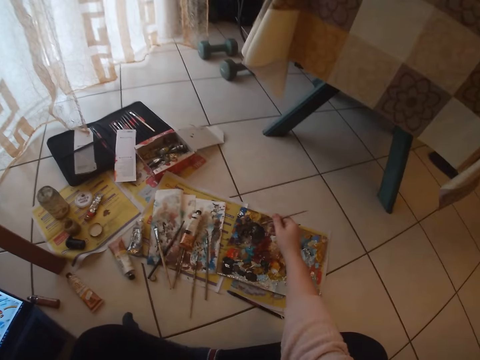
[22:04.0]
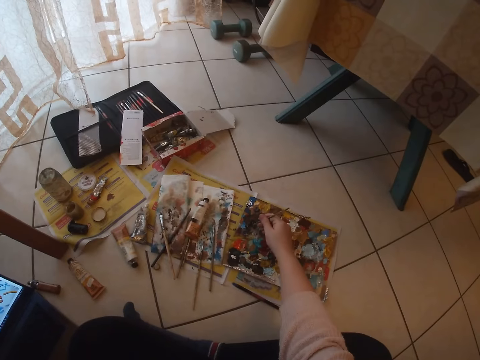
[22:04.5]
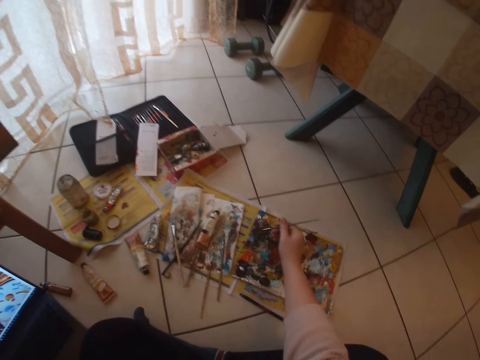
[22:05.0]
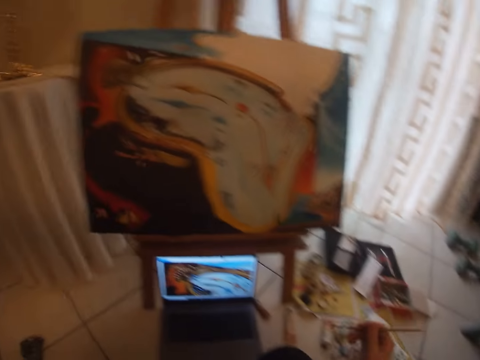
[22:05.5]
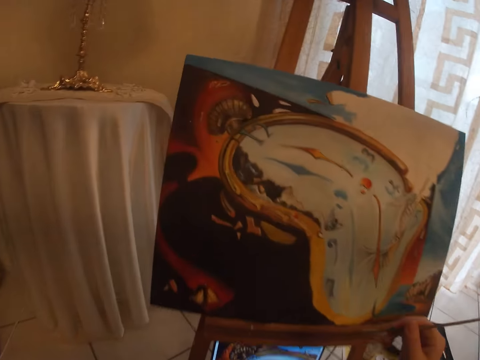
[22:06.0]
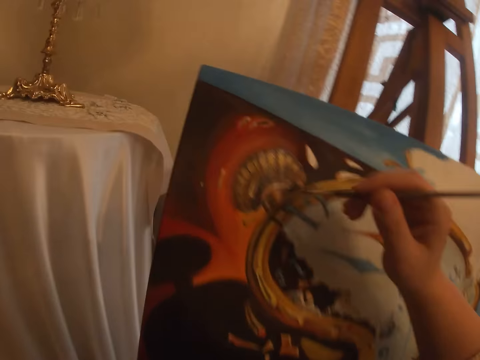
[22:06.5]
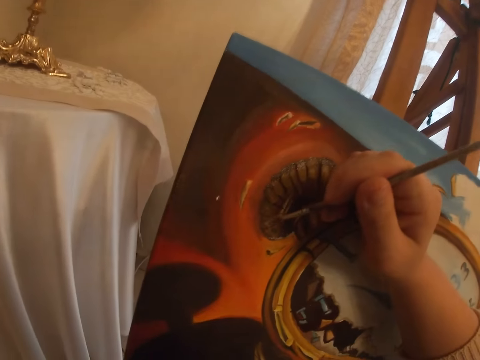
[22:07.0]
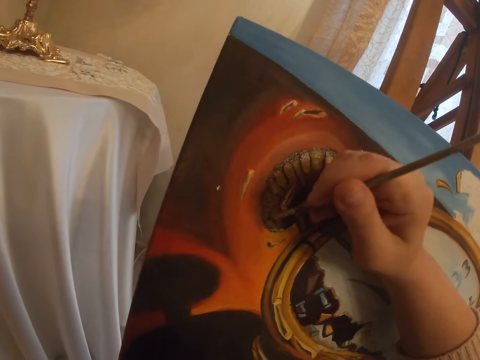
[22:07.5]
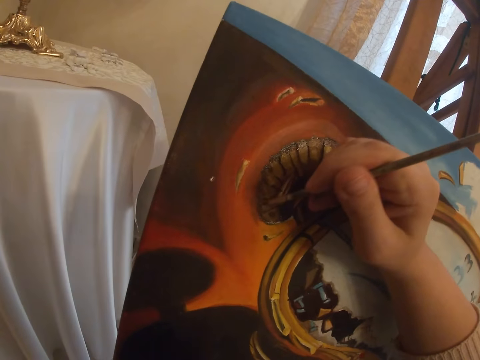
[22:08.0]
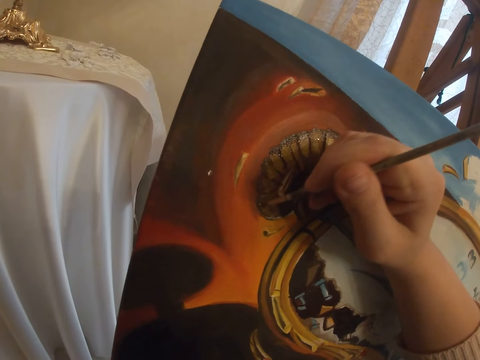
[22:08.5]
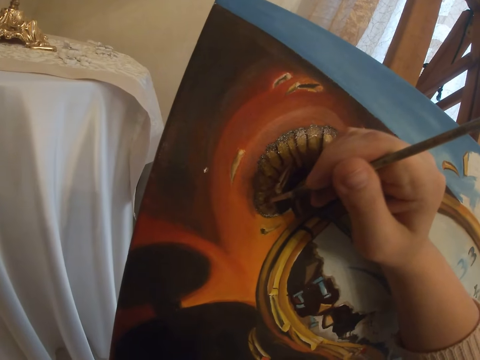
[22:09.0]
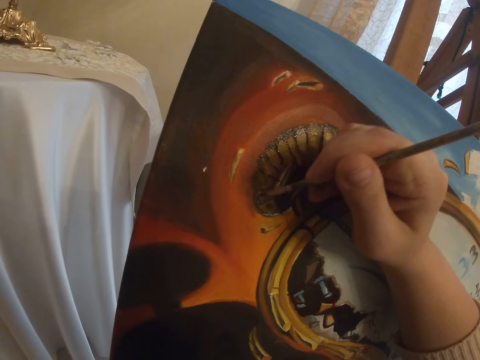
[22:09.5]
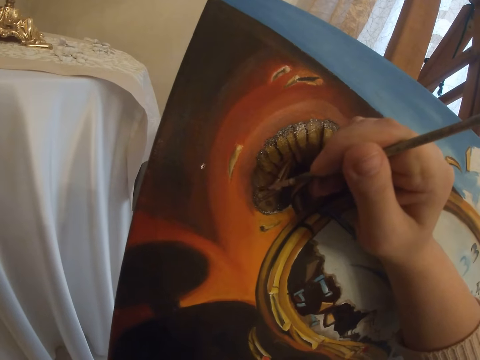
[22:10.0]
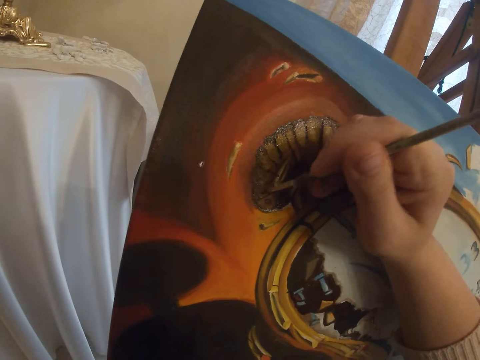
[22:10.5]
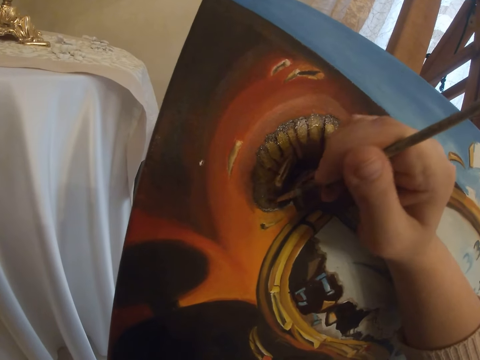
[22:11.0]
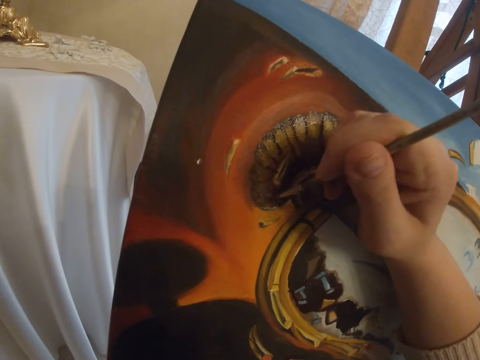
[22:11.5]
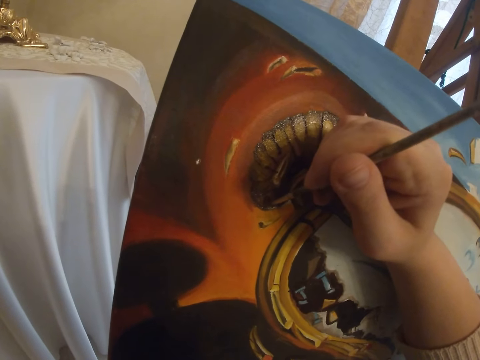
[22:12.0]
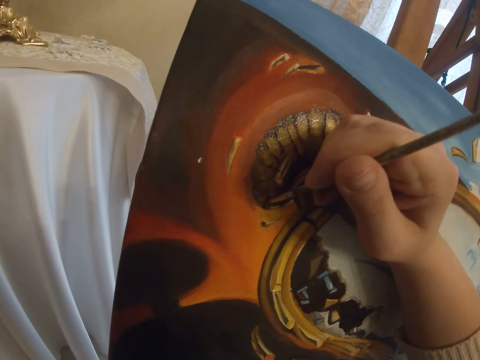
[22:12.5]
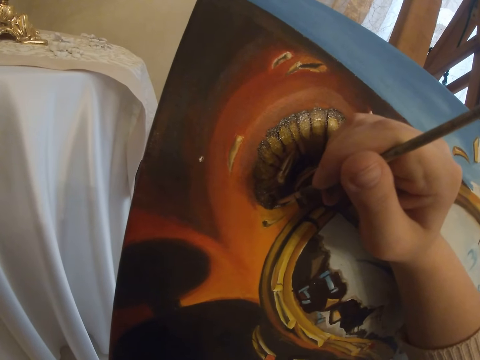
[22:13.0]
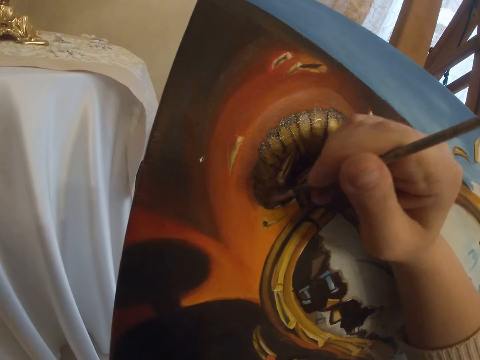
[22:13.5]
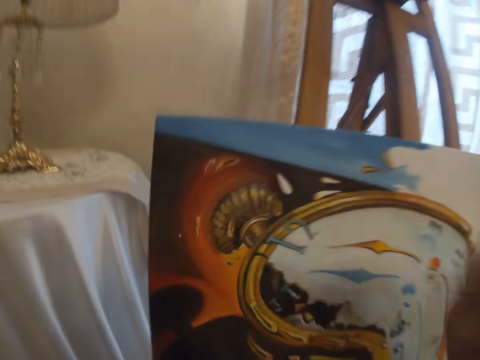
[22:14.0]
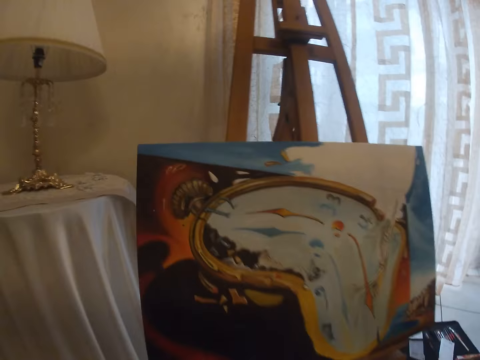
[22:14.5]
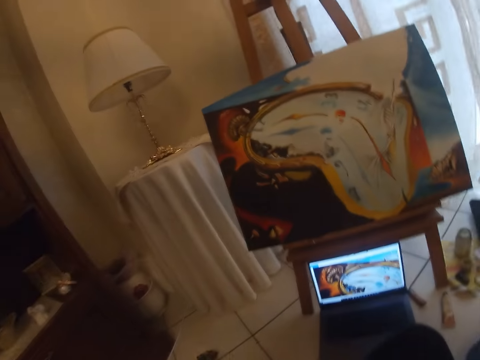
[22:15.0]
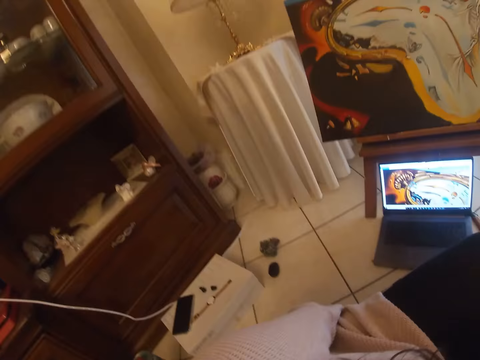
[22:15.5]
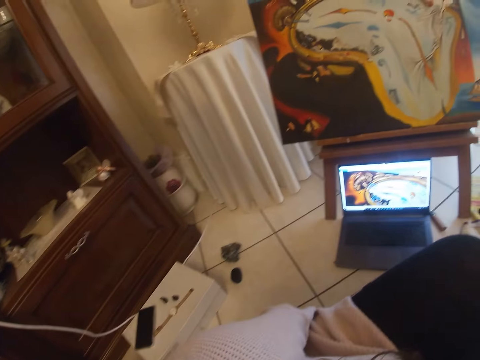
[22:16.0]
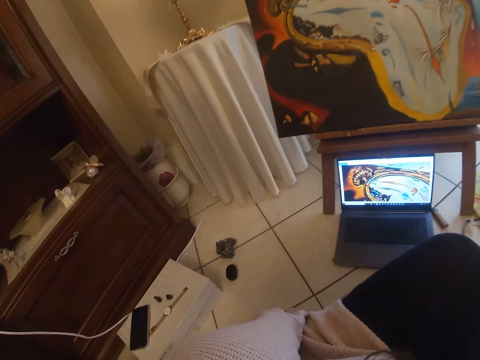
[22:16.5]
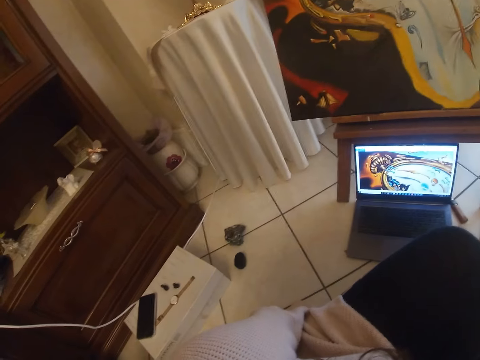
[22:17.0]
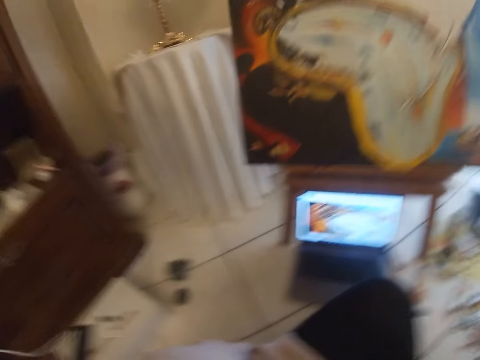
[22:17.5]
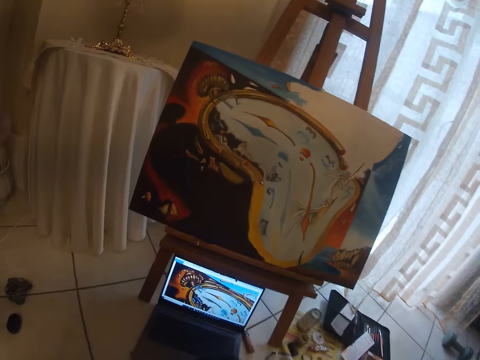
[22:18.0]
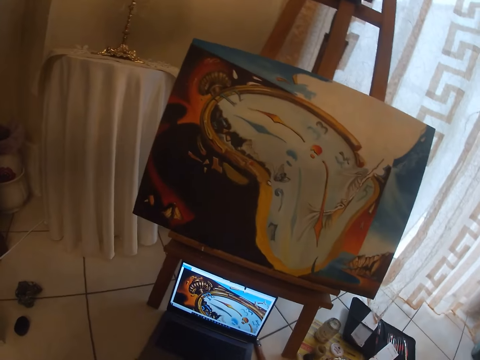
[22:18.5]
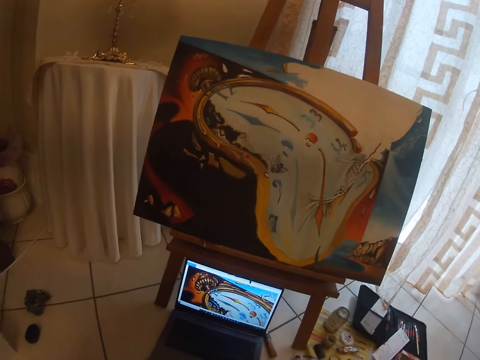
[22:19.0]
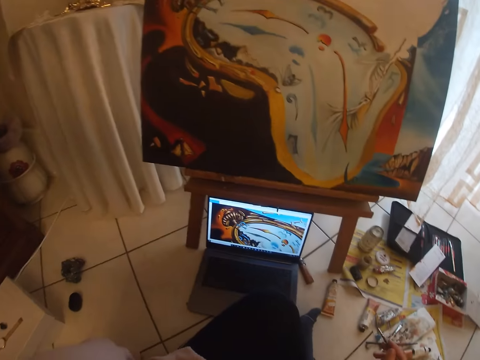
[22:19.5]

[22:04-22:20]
The camera wearer picks paint from the paint board with the brush in her right hand. She paints with the brush in her right hand the art on the canvas. She checks the screen of the laptop.

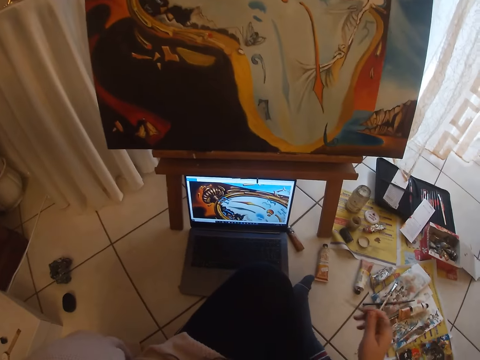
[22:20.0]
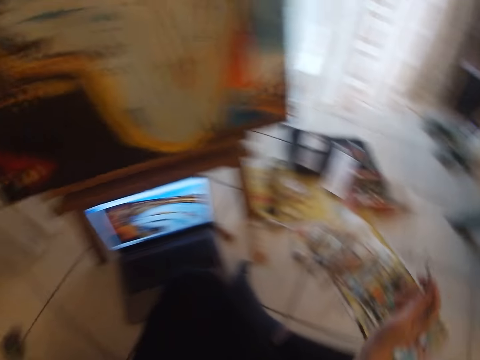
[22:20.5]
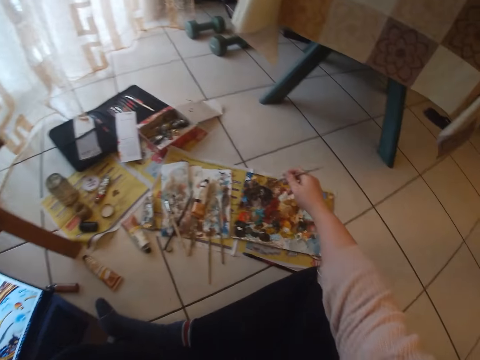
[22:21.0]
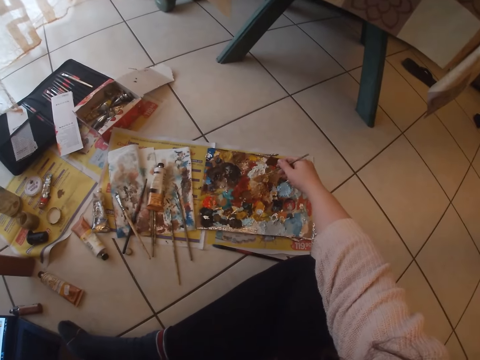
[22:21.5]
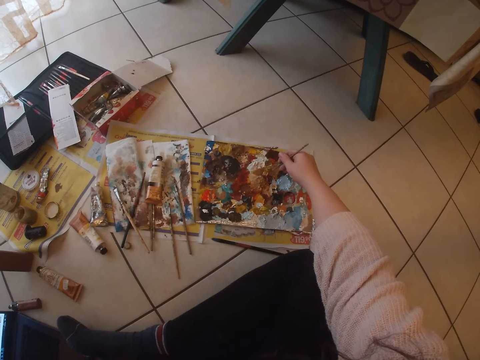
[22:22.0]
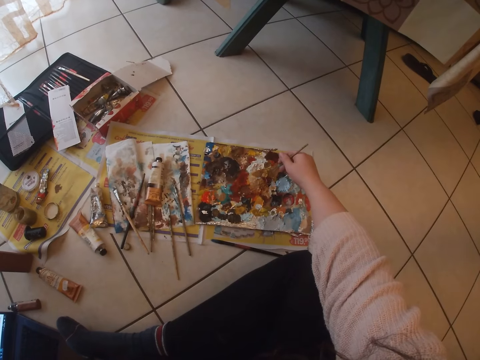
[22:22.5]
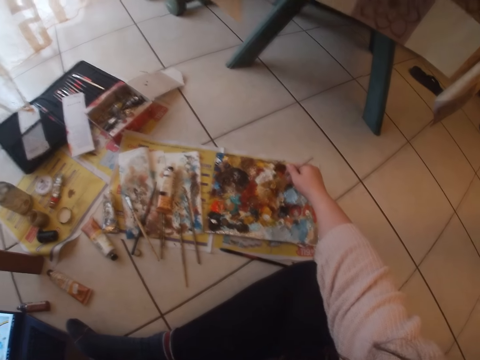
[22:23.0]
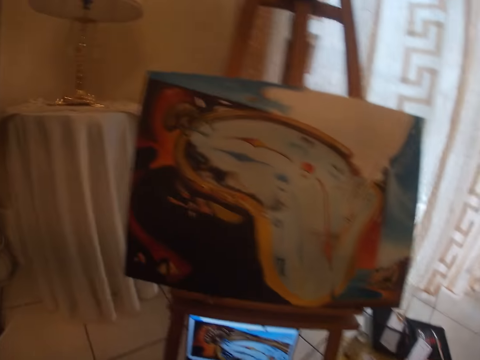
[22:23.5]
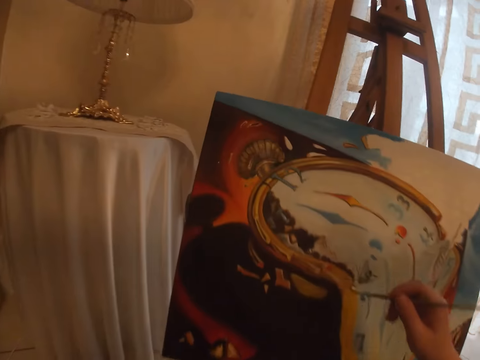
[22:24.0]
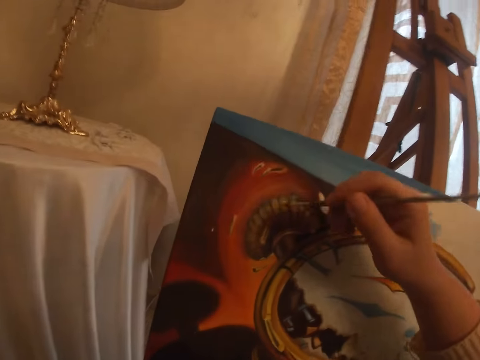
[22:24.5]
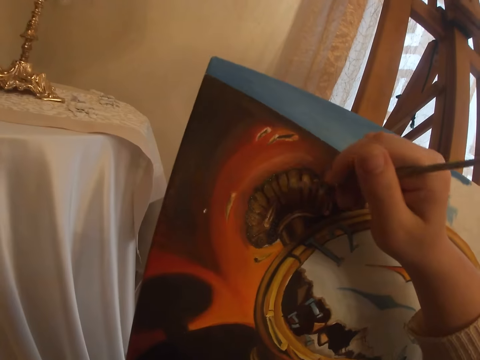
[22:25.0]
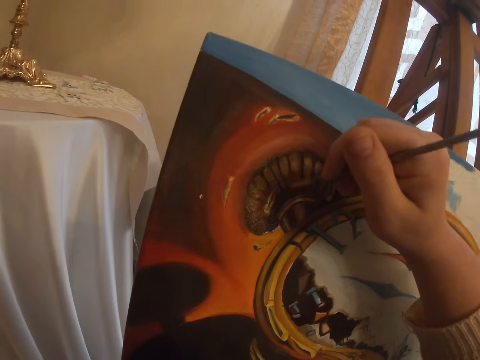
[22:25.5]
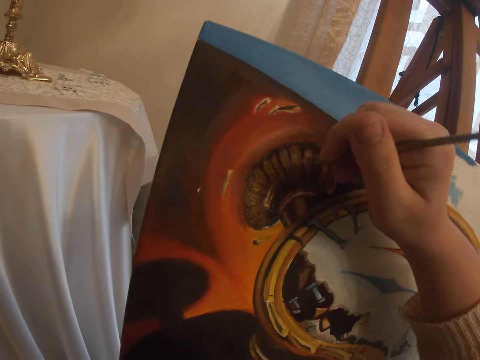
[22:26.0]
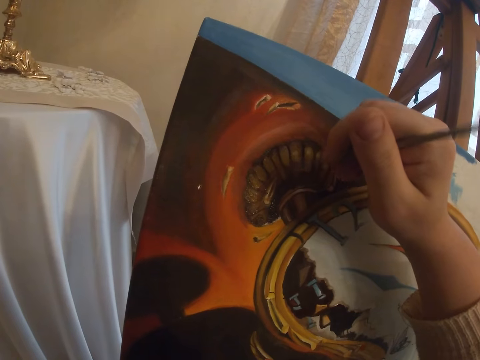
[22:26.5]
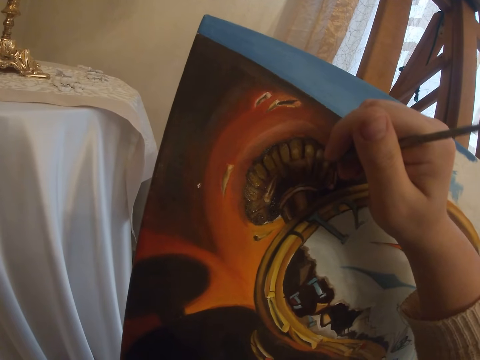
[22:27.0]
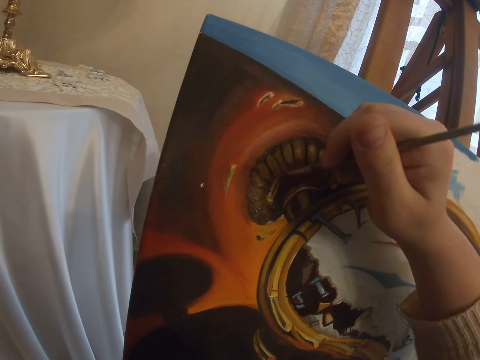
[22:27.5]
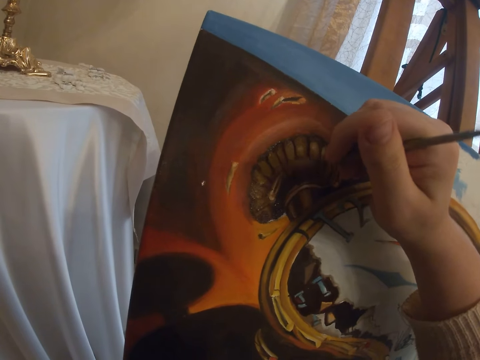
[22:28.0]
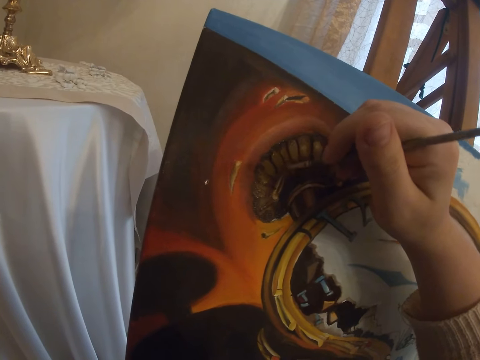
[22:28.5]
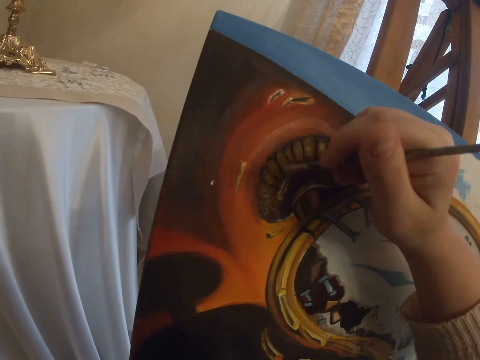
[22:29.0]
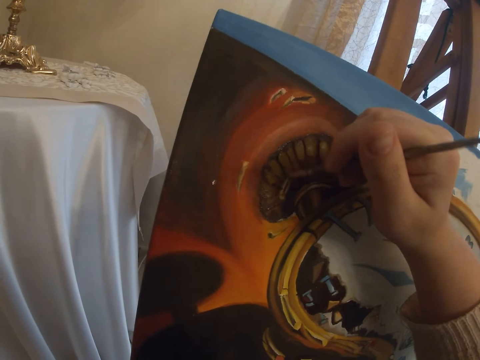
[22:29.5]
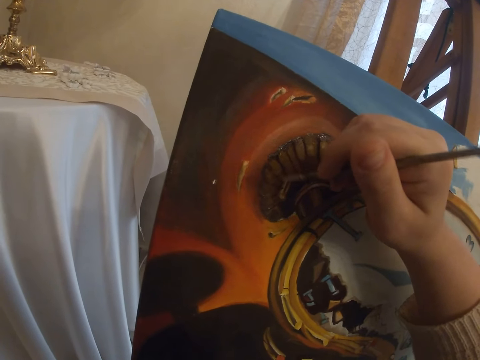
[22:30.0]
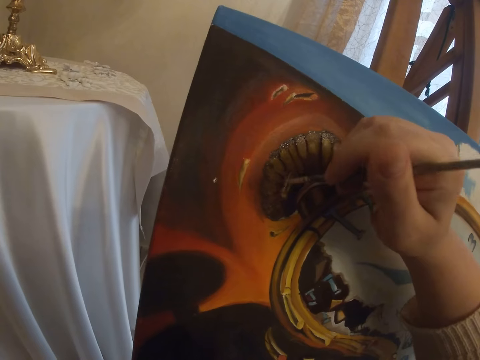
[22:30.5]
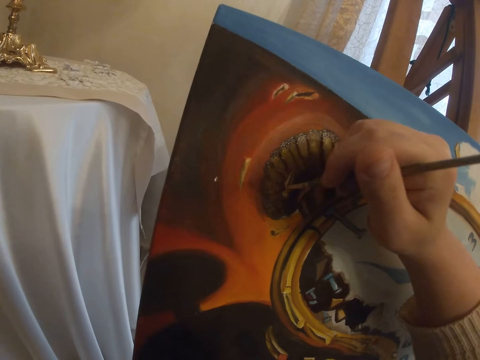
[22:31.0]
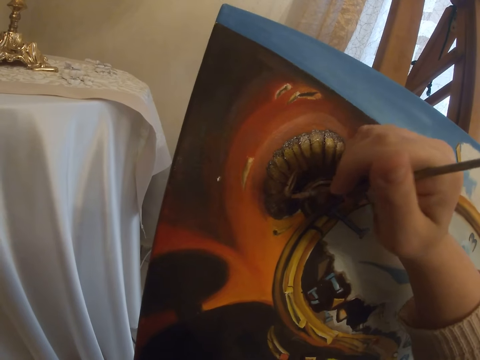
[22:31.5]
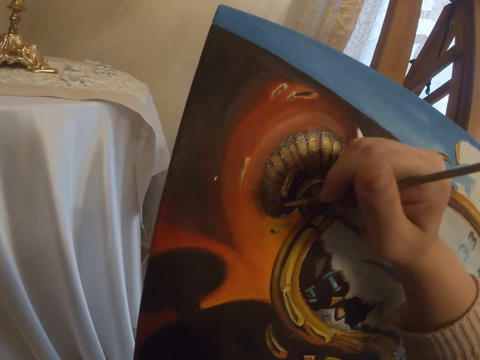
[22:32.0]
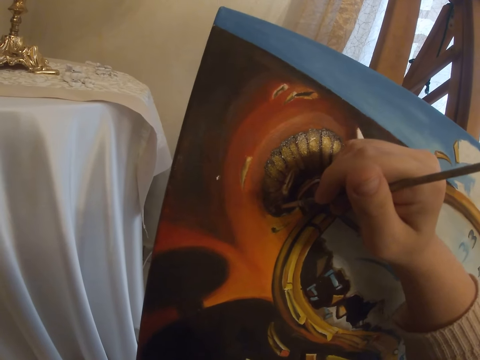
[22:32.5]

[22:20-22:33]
The camera wearer picks another colour of paint from the paint board with the brush in her right hand. She paints with the brush in her right hand the art on the canvas.
